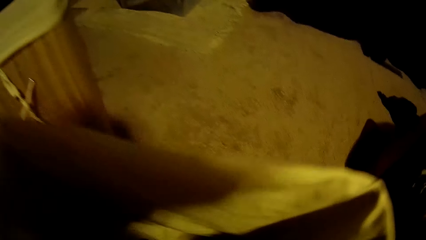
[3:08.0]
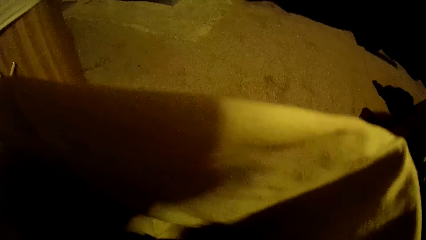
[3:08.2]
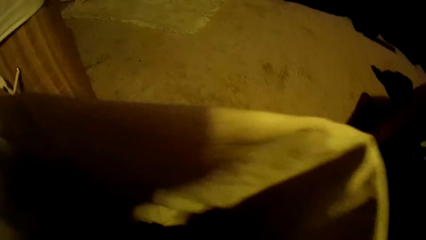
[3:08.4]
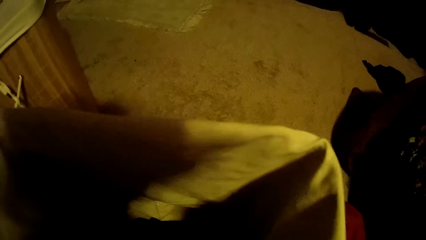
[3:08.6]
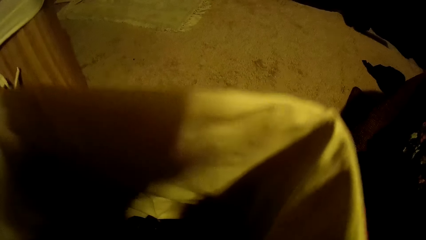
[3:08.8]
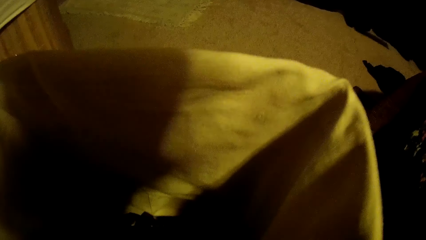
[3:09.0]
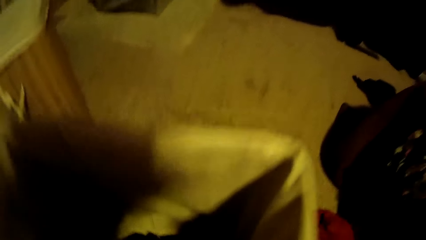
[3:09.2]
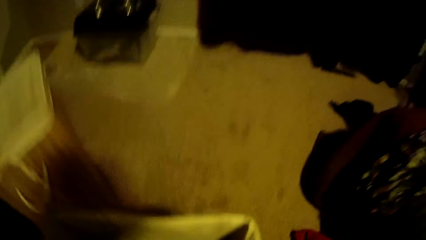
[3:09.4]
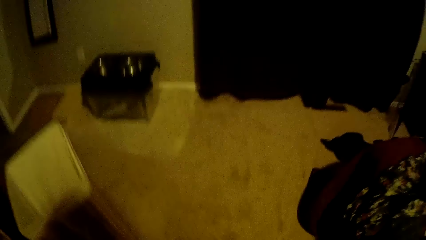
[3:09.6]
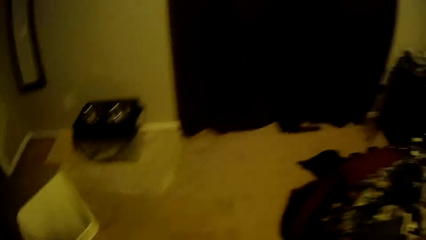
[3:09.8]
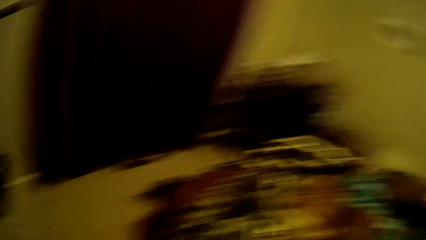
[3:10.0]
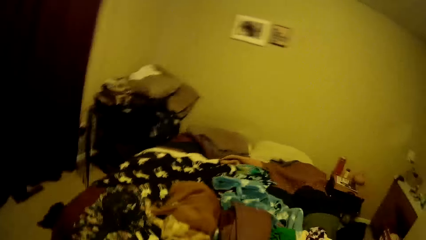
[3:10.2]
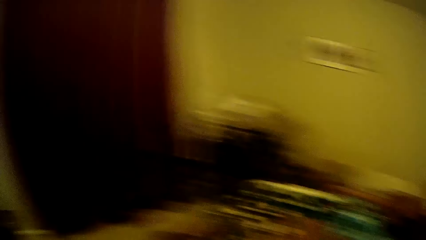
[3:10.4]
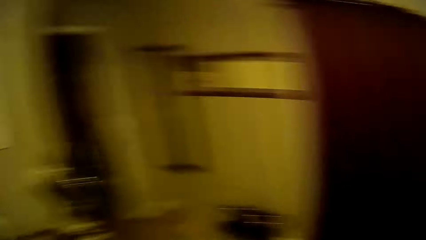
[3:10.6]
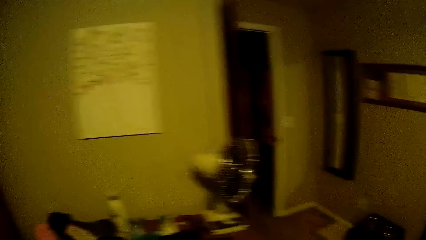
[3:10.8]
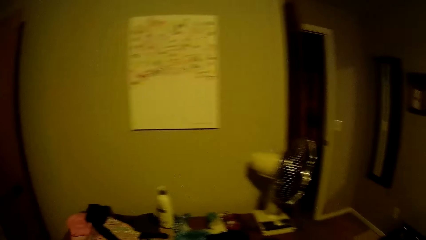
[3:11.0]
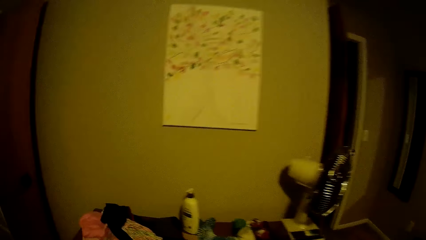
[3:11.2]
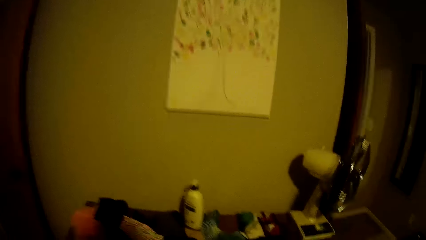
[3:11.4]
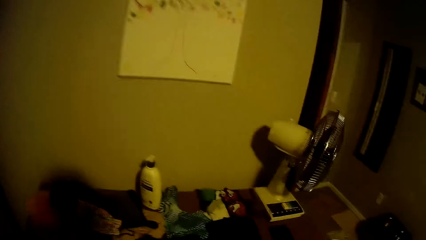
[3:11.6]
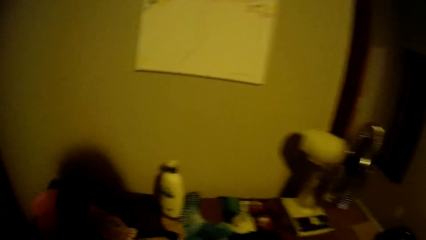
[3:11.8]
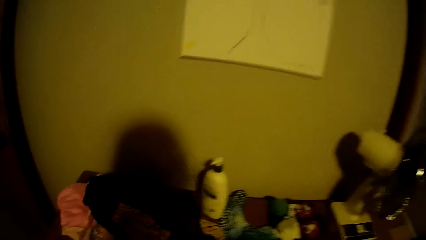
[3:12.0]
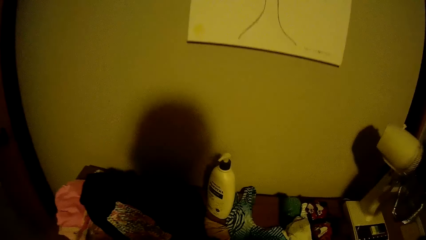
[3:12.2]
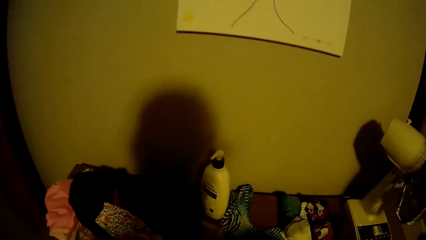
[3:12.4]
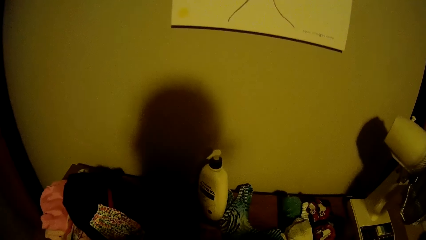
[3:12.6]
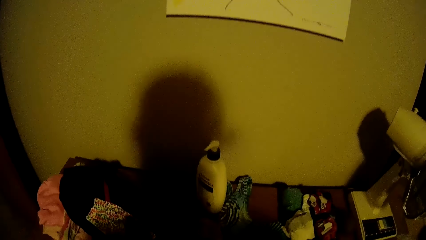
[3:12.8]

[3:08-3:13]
The camera wearer places the shirt in the hamper. They pick another cloth from the laundry basket.

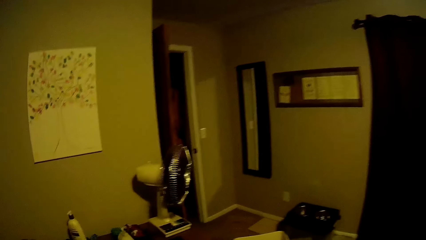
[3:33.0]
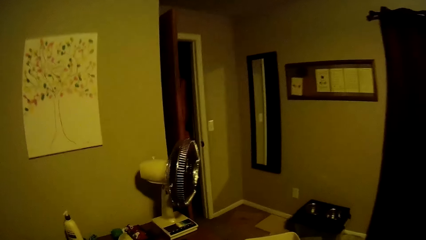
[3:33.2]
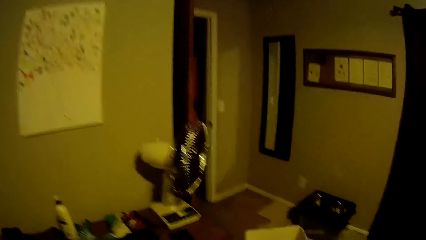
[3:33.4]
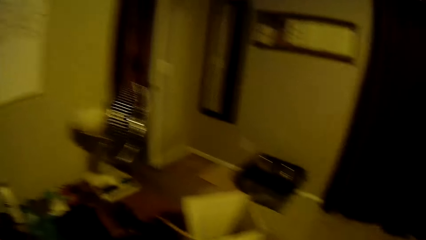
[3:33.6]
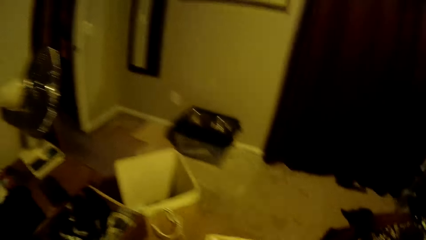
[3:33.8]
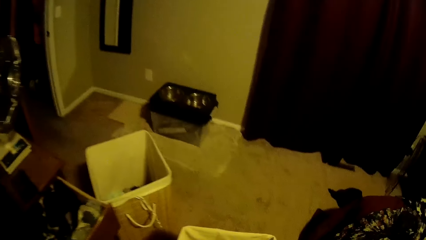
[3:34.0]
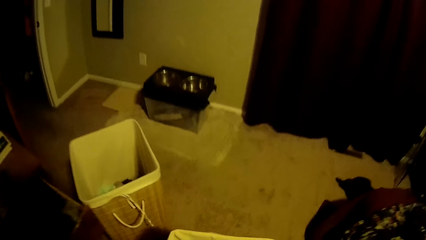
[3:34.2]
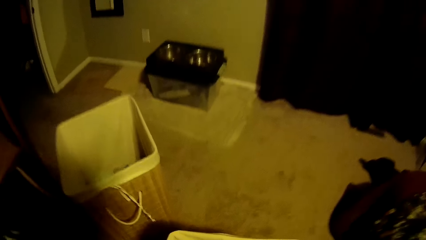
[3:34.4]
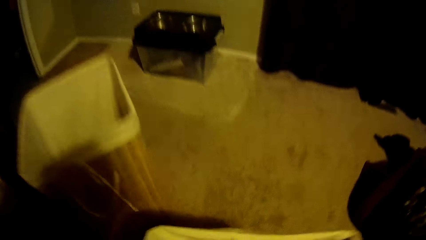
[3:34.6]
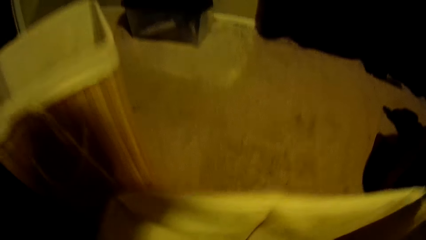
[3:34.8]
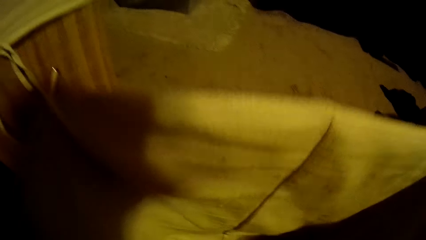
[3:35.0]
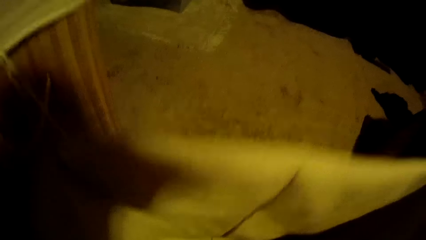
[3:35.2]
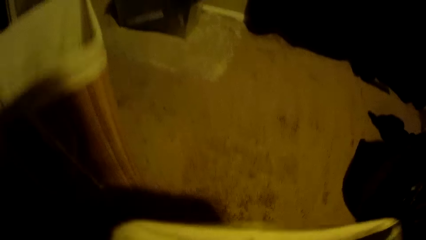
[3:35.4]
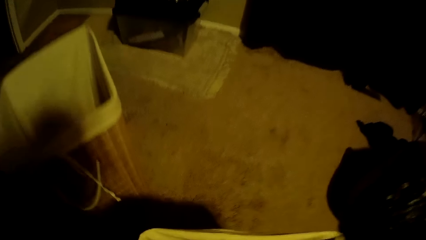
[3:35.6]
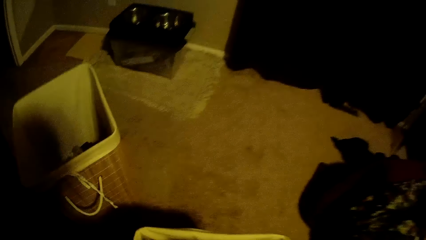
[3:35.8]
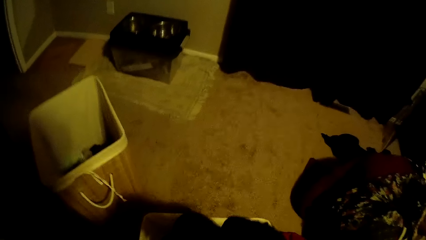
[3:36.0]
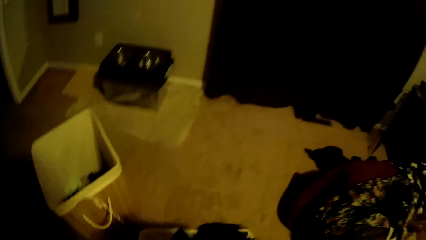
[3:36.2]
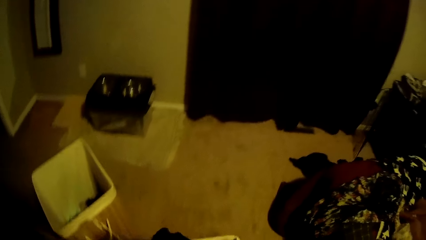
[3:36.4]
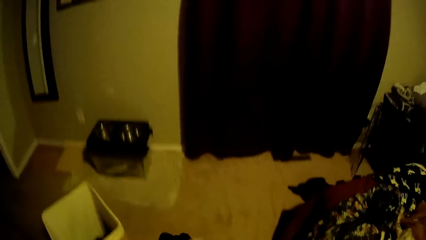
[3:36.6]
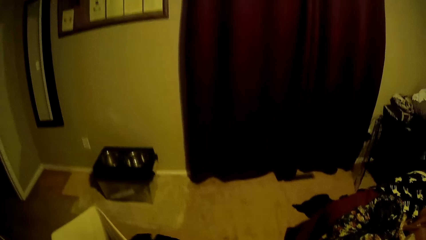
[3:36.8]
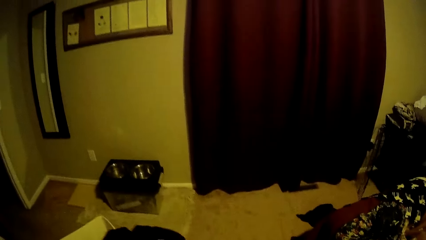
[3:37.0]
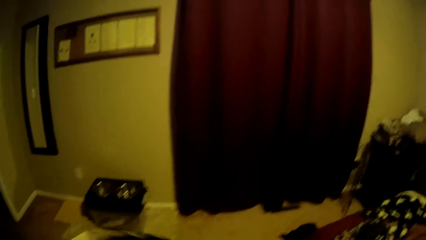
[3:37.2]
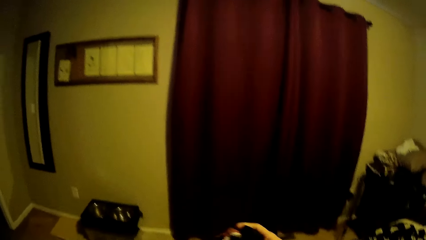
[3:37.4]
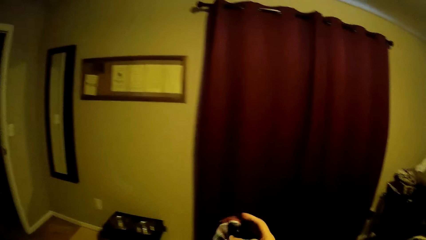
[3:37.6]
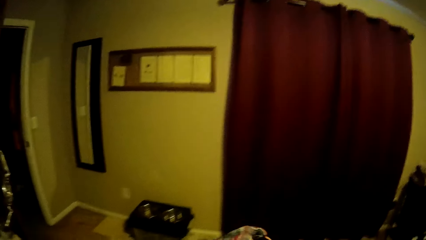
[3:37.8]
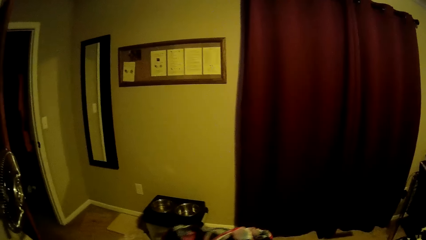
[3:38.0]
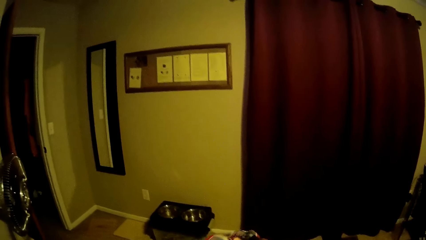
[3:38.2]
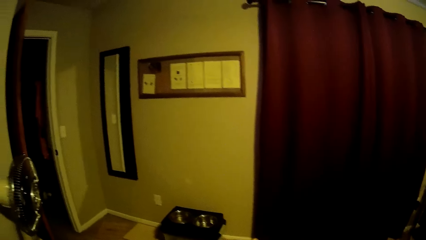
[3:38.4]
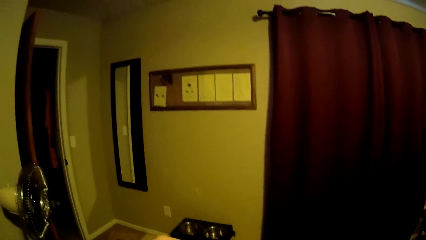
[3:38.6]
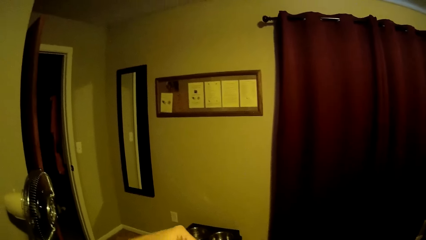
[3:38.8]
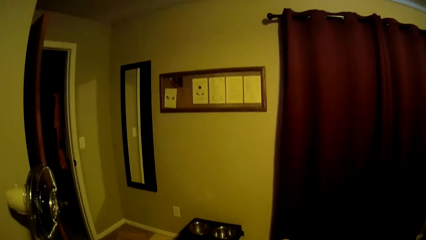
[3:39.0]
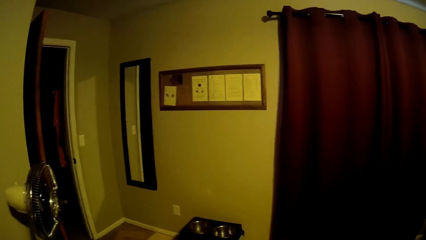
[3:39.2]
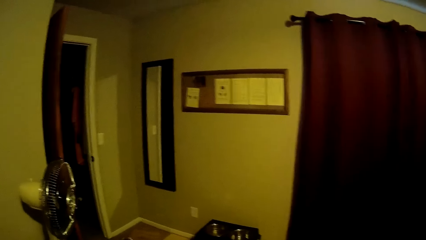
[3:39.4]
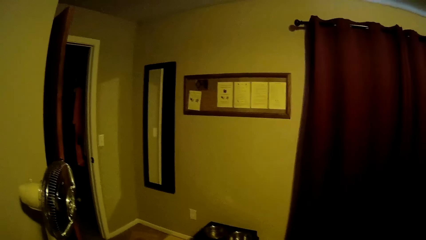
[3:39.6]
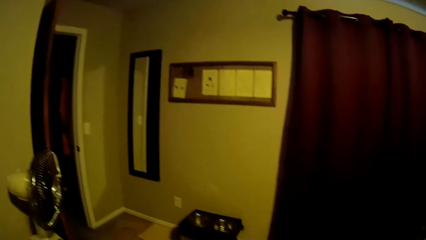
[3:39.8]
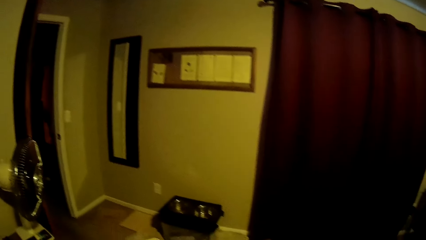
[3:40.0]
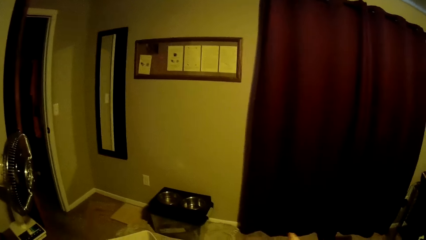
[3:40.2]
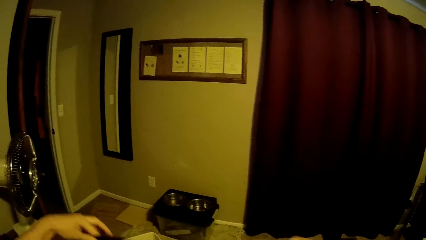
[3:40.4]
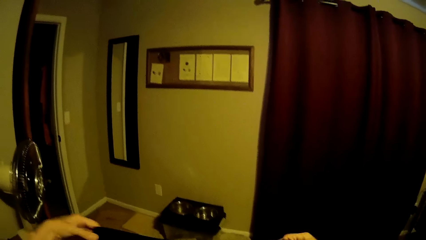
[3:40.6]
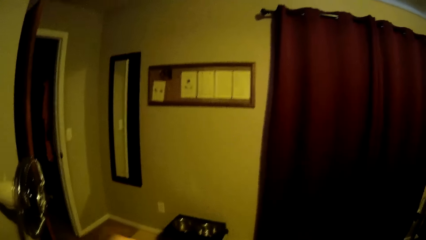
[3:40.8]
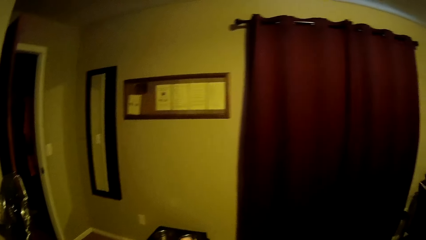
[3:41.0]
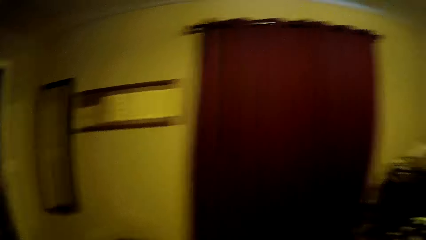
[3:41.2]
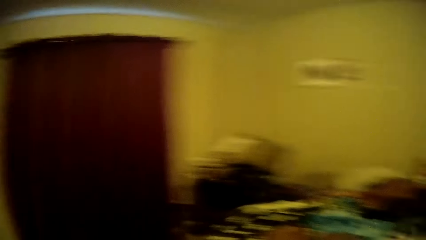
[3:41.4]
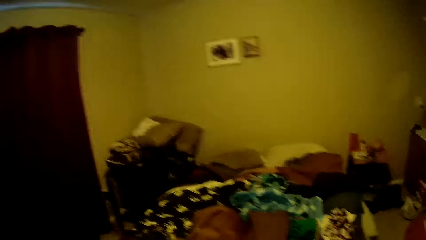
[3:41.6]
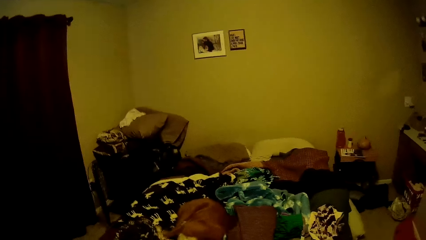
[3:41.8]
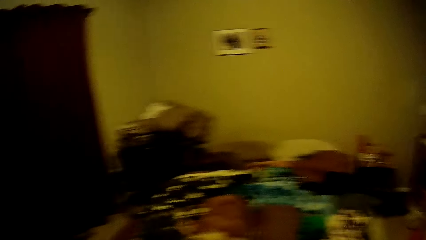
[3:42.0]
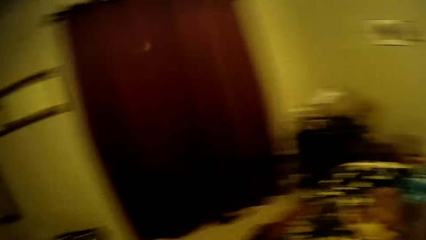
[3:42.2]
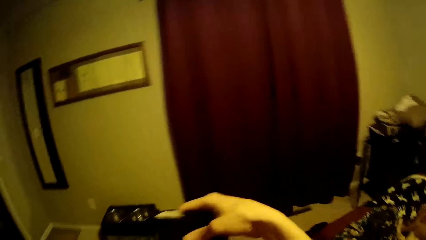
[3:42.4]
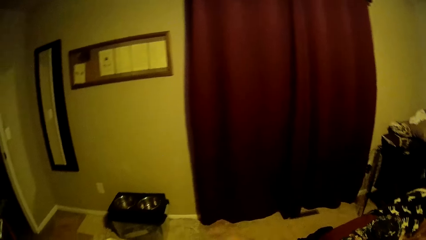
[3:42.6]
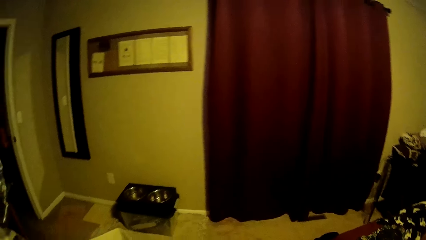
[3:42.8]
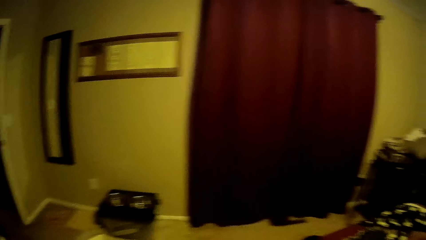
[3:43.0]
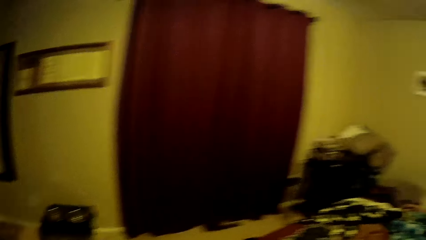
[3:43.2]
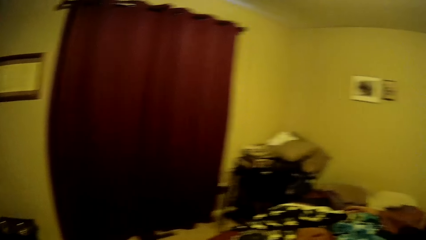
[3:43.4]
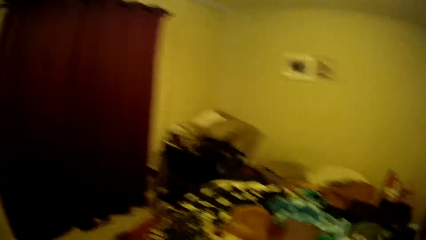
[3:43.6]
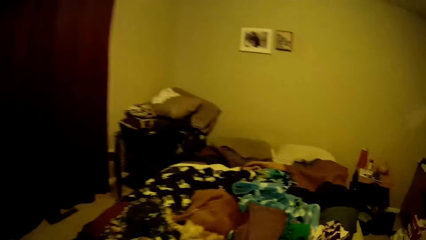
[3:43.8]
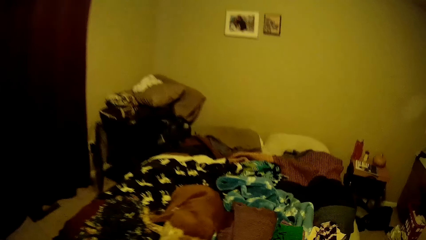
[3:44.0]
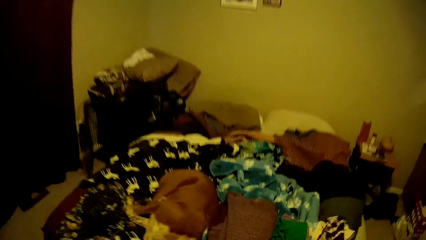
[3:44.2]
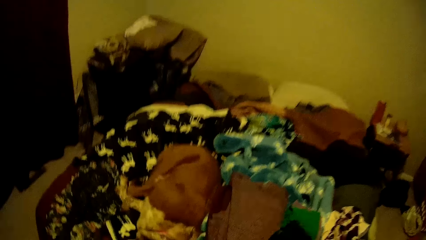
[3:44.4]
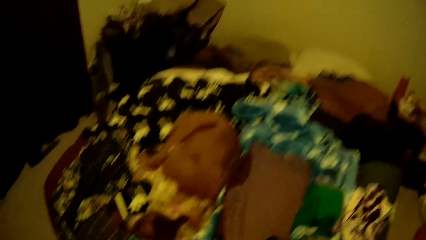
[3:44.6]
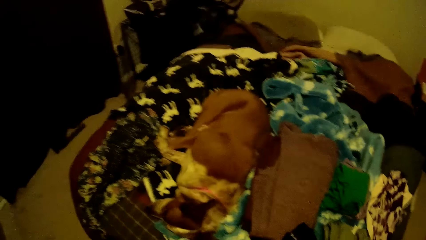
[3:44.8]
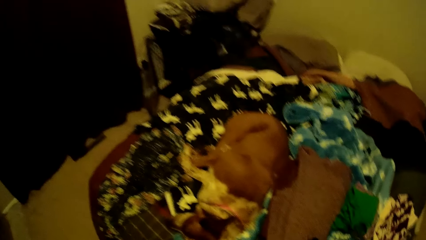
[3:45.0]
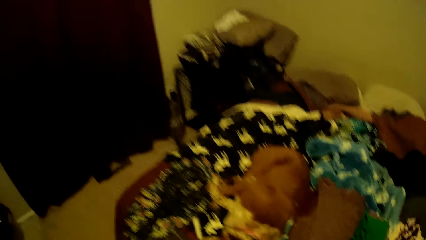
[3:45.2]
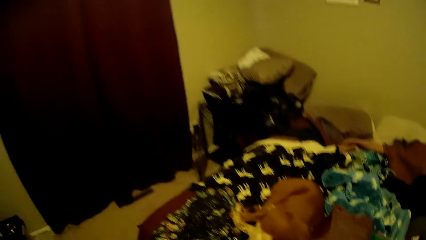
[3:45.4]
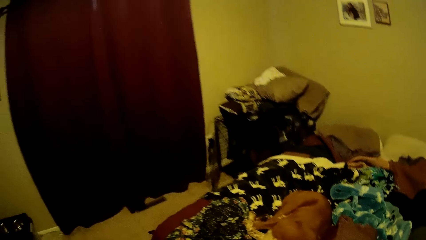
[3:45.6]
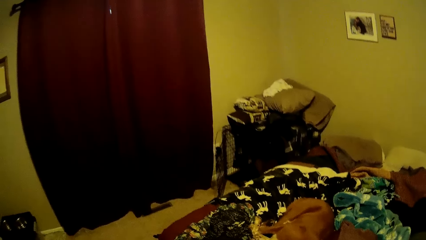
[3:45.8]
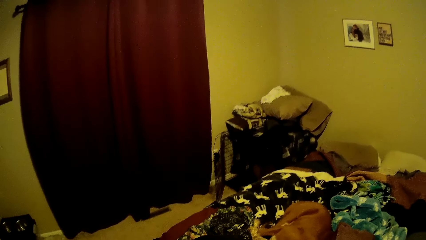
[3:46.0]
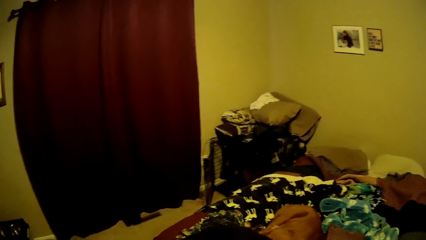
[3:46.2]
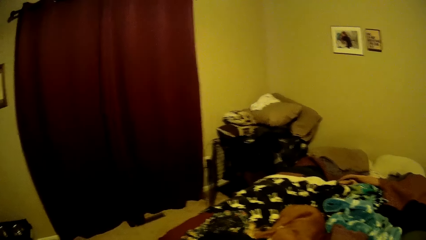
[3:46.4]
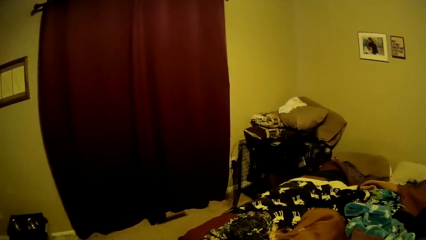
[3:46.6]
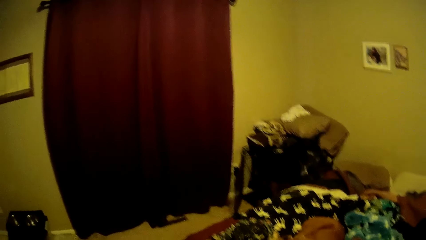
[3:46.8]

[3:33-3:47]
The camera wearer picks another cloth from the laundry basket. They fold the cloth. They drop the cloth on the bed.
